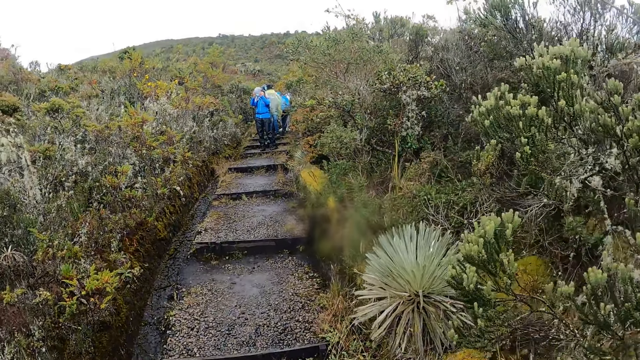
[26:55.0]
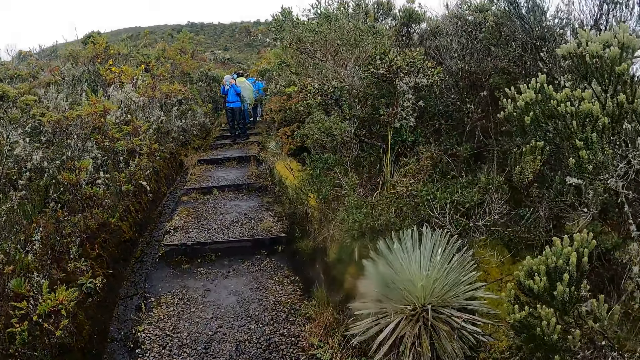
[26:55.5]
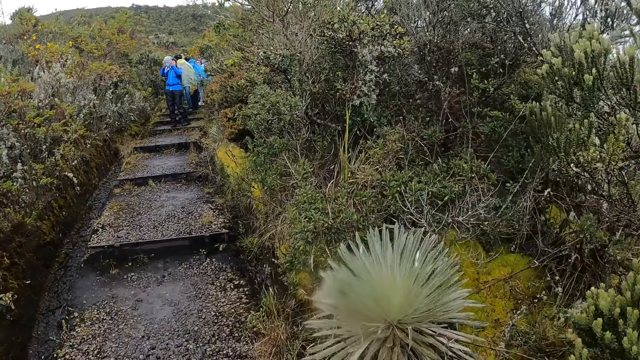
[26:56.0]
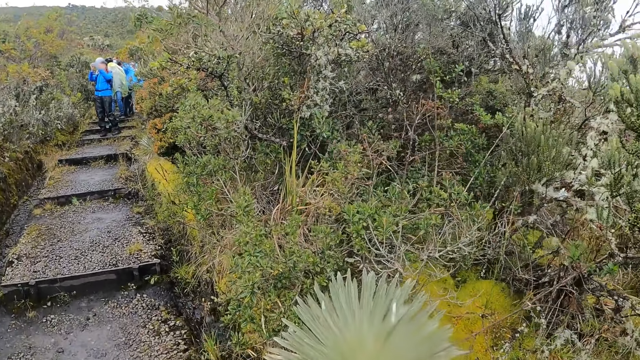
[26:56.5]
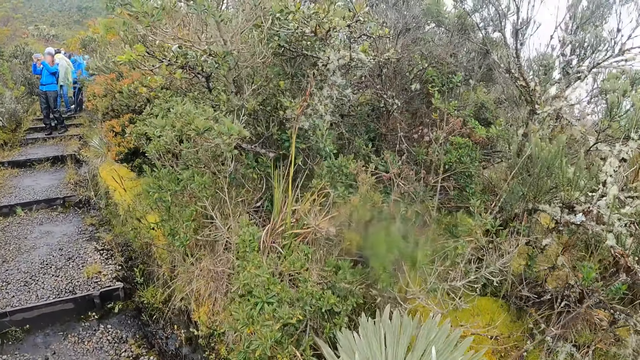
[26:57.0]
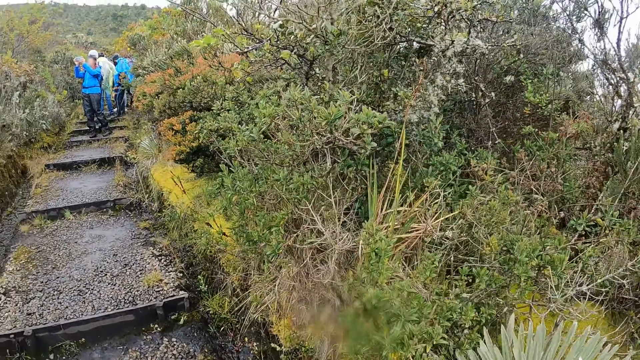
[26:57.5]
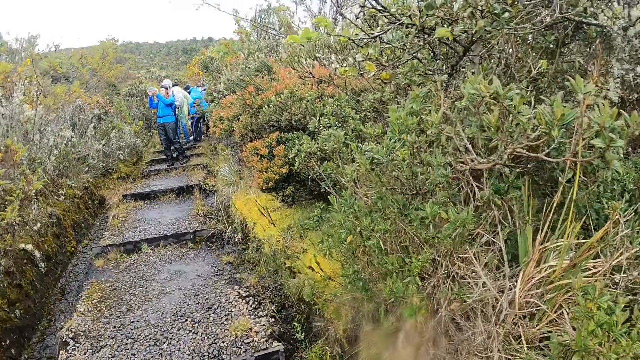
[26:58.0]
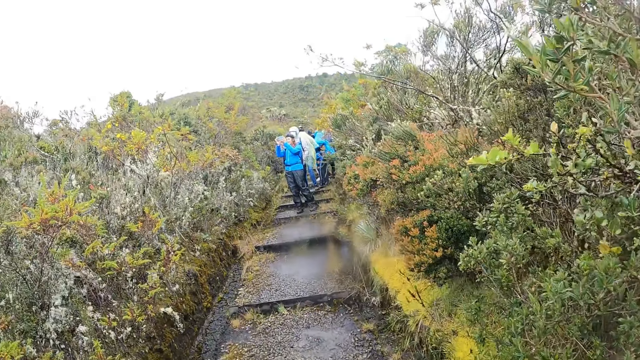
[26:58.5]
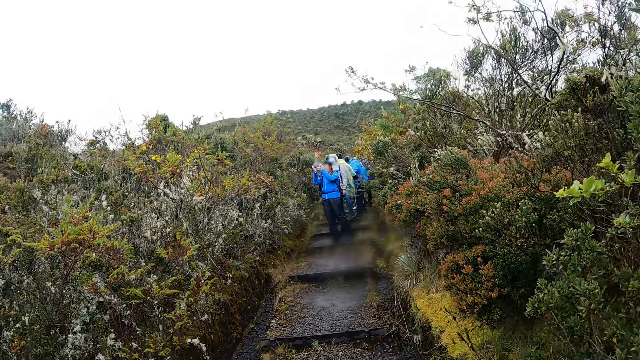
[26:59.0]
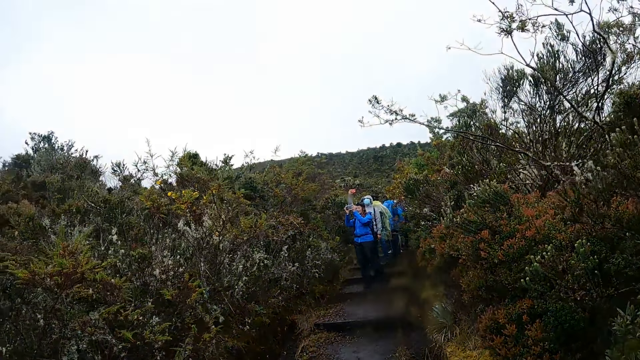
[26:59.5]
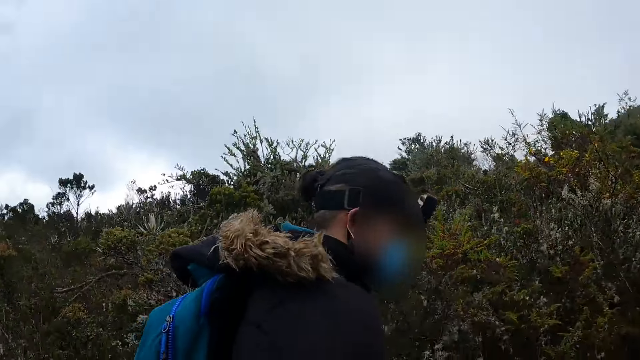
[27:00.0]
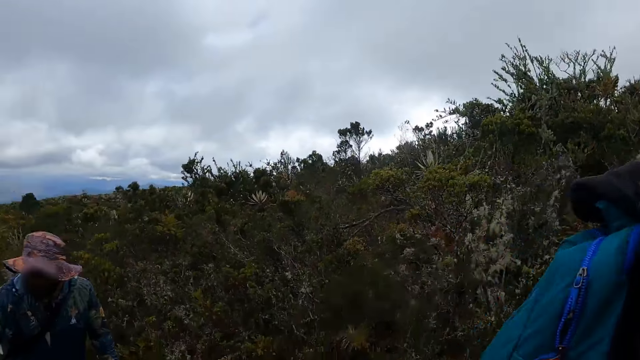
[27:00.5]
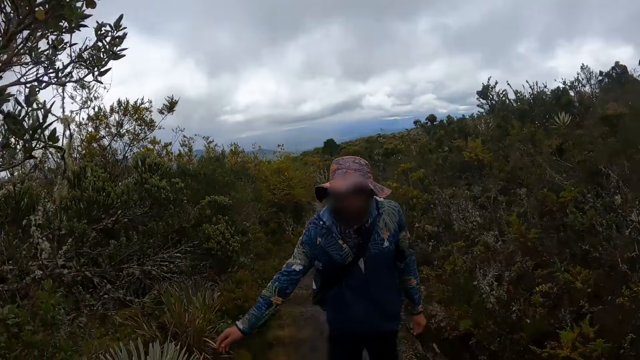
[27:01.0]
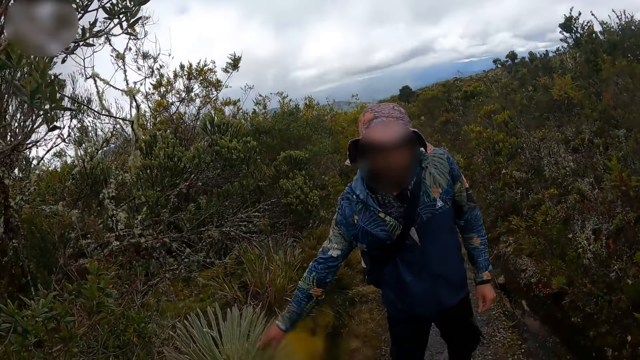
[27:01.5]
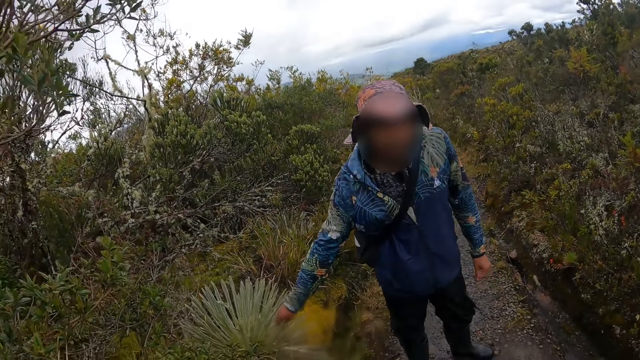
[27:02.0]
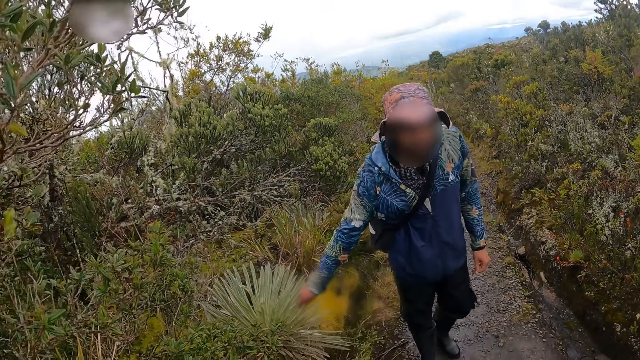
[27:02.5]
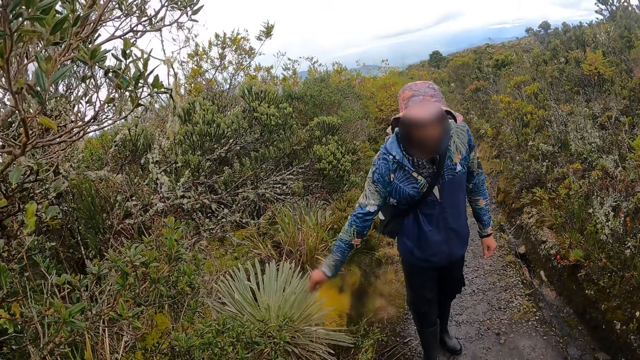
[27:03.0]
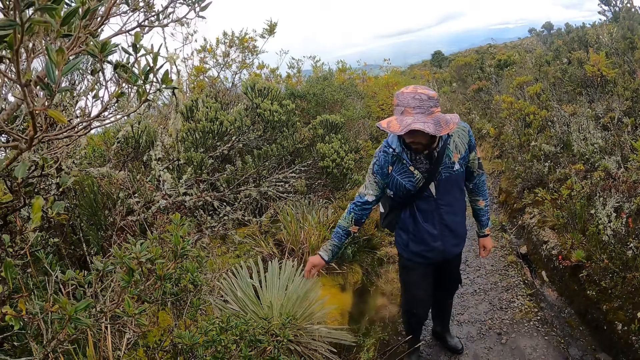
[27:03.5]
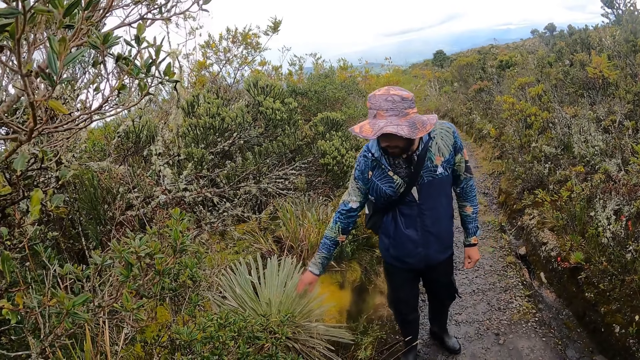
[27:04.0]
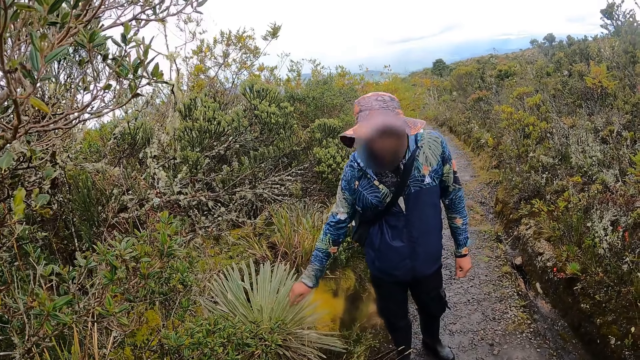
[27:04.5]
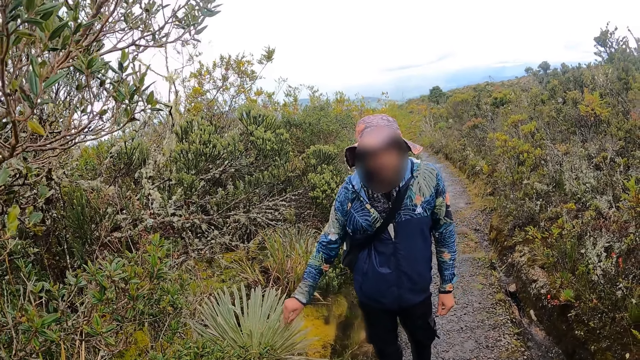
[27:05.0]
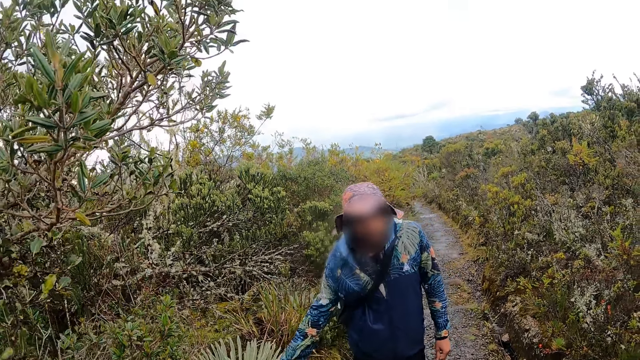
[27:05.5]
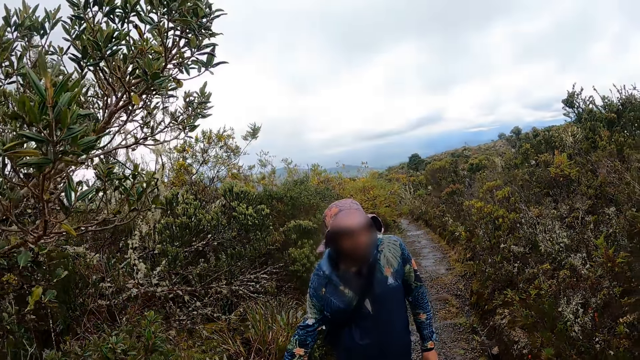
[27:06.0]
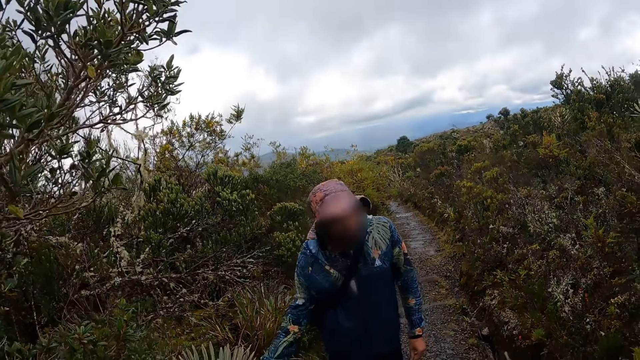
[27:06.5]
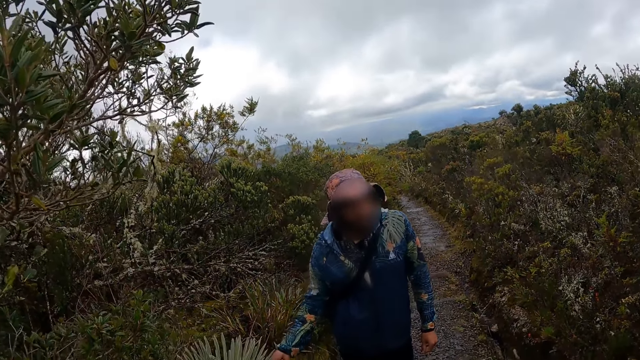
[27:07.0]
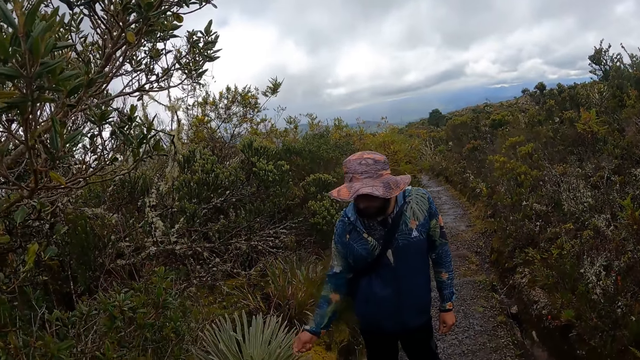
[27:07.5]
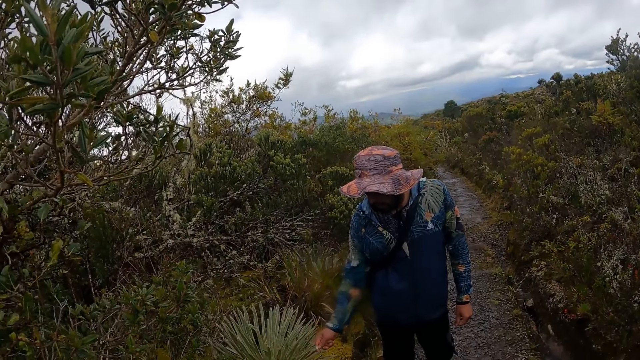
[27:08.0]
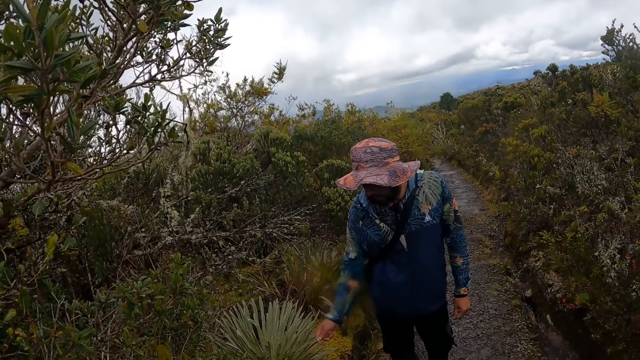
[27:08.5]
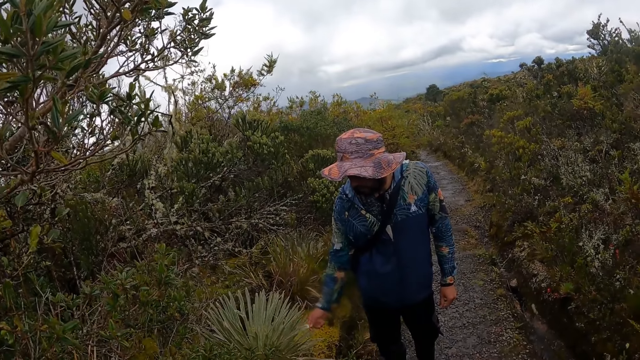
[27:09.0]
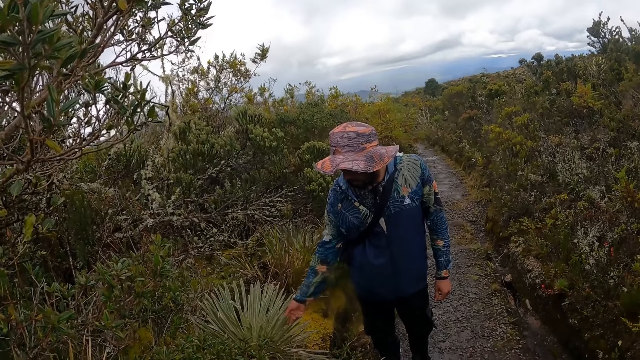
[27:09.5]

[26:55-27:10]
A woman uses her phone. The camera wearer walks around the forest with the team. They turn backwards. They look at a man. They interact with a second man. They look at a third man. The second man touches an aloe plant with his right hand. The camera wearer converses with the second man. They converse with the second man again. The second man converses with the camera wearer.

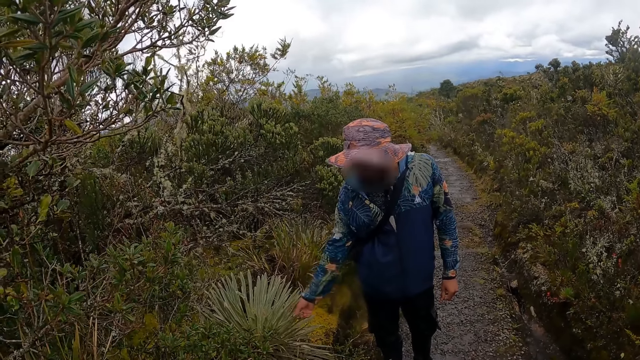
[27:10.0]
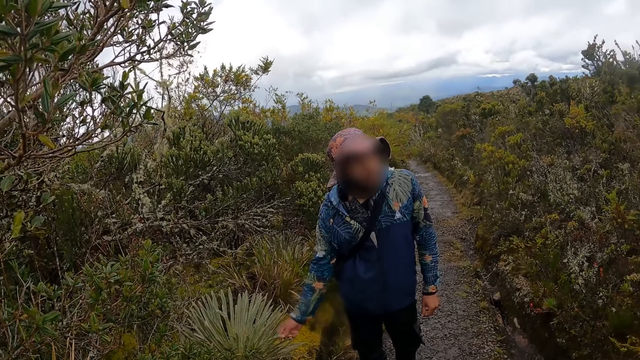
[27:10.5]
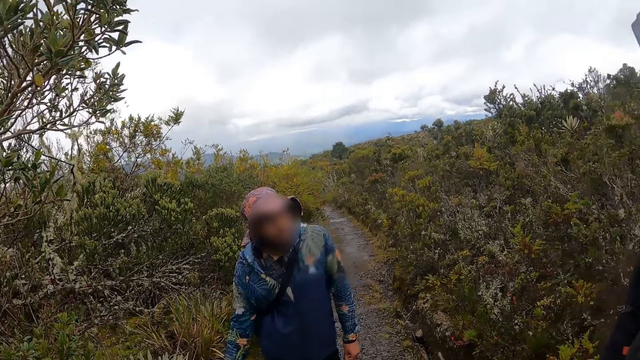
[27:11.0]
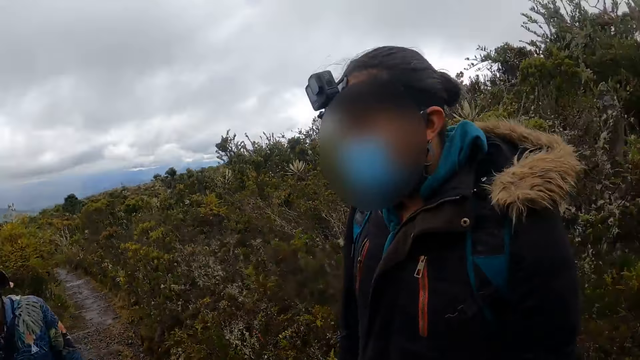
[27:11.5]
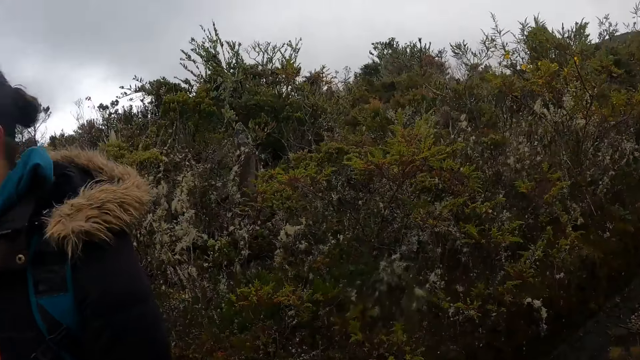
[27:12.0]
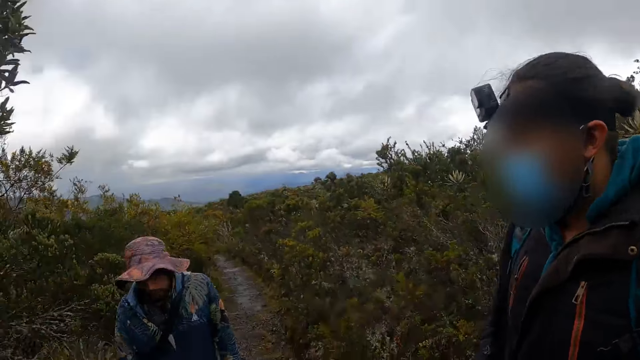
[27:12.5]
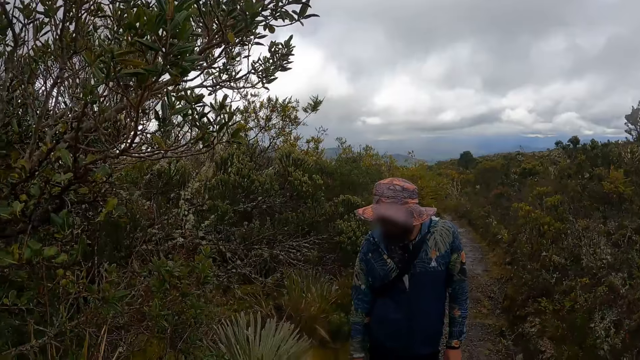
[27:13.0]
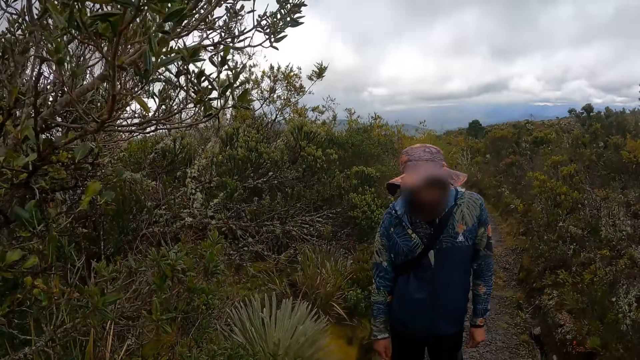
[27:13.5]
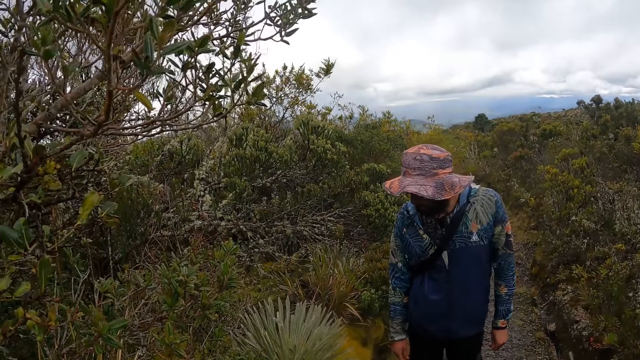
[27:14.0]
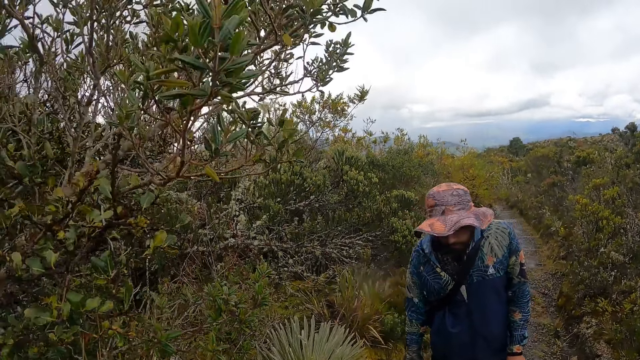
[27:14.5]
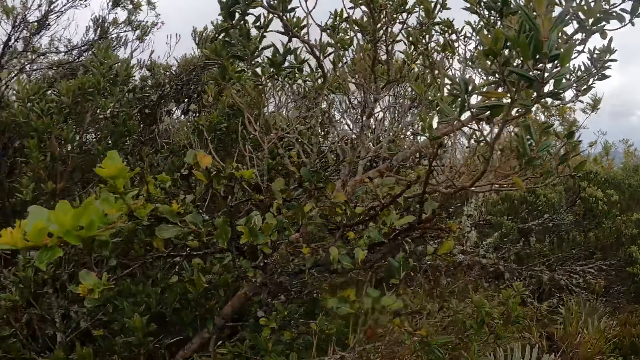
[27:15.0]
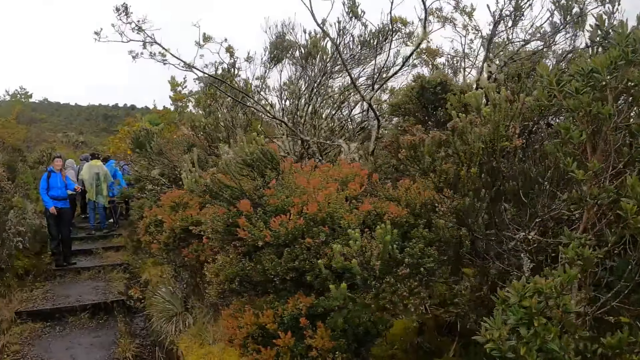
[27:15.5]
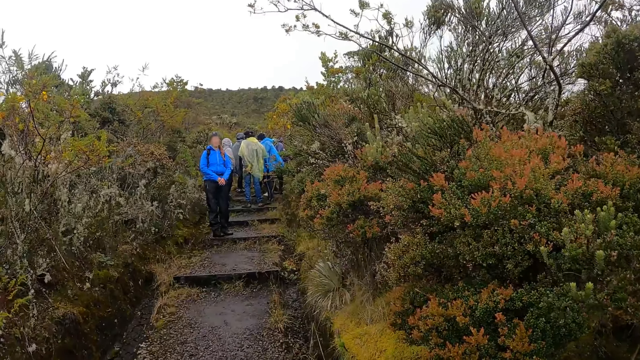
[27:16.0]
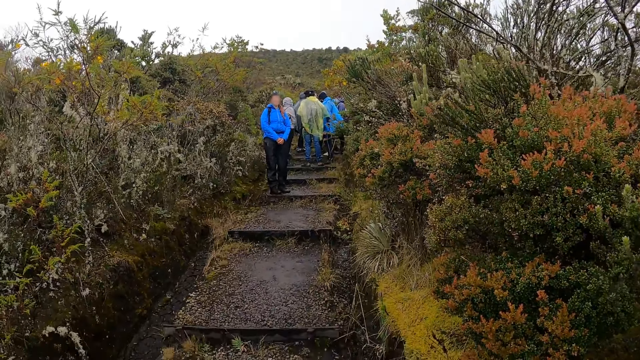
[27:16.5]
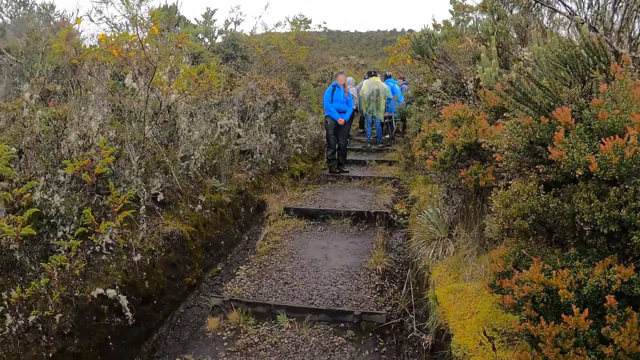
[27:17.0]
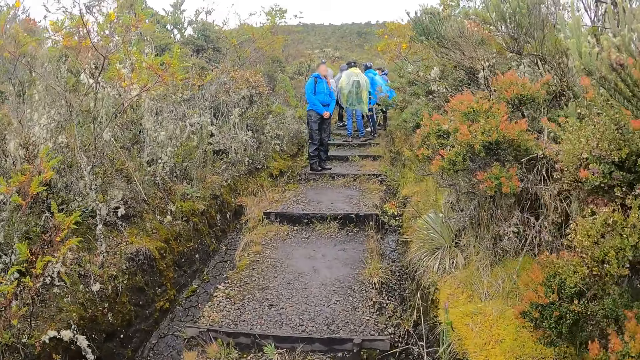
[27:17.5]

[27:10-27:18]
A man touches something. The camera wearer looks at another man. They look at something. They look around.
